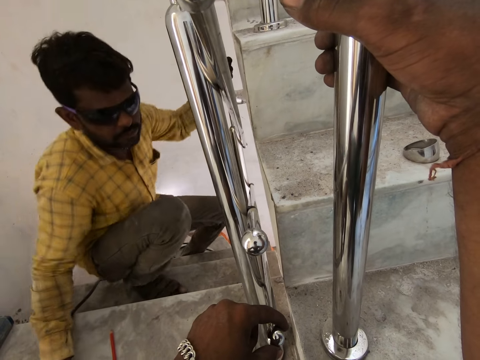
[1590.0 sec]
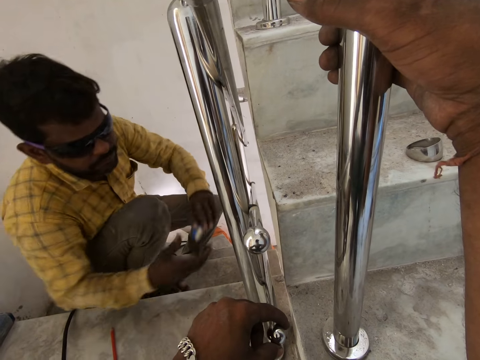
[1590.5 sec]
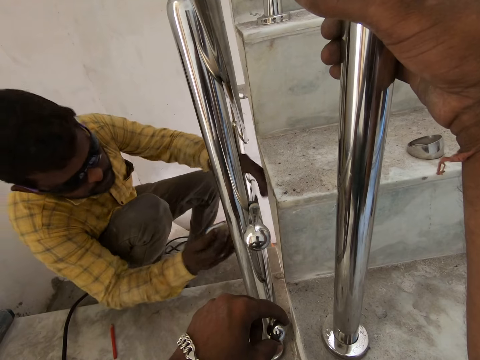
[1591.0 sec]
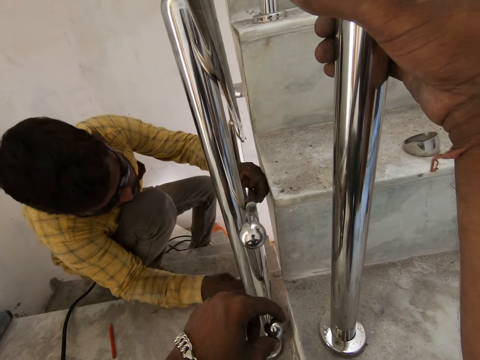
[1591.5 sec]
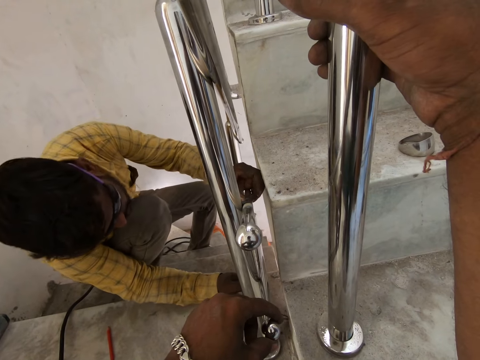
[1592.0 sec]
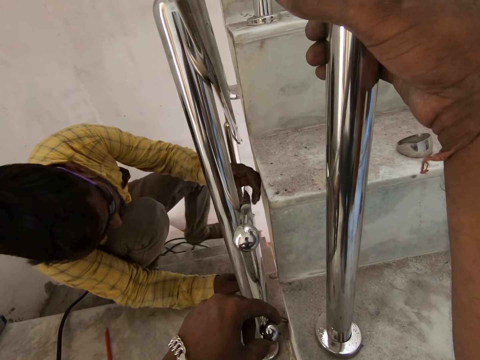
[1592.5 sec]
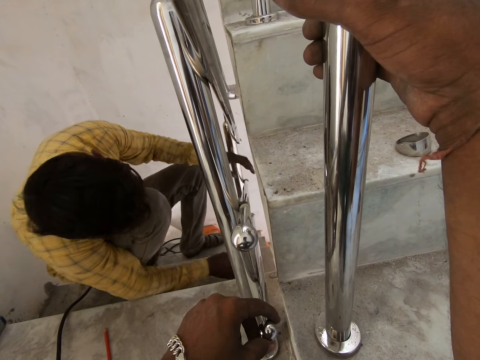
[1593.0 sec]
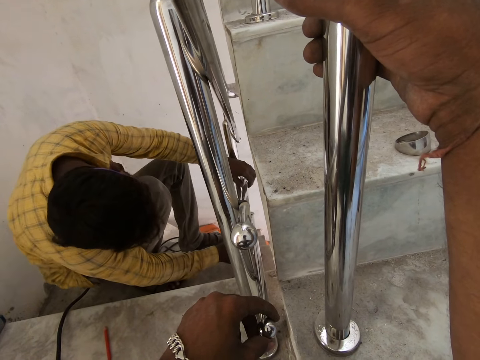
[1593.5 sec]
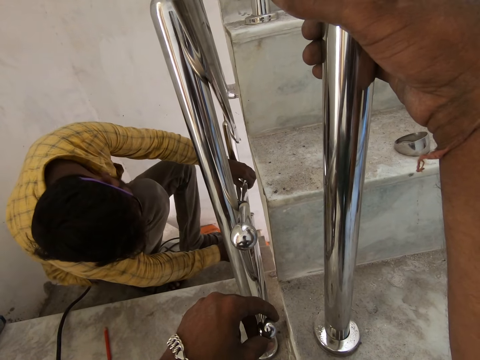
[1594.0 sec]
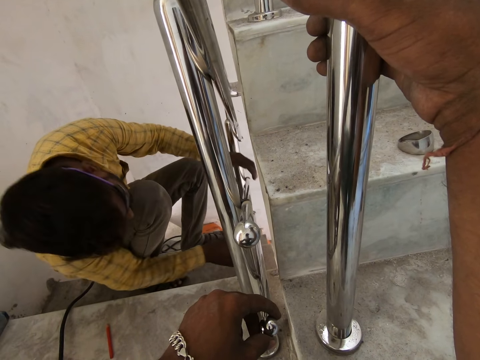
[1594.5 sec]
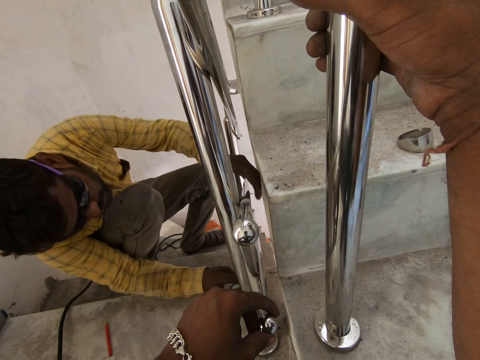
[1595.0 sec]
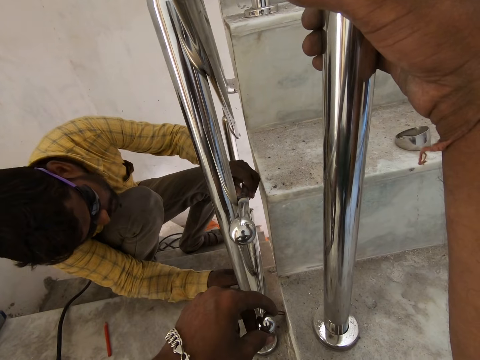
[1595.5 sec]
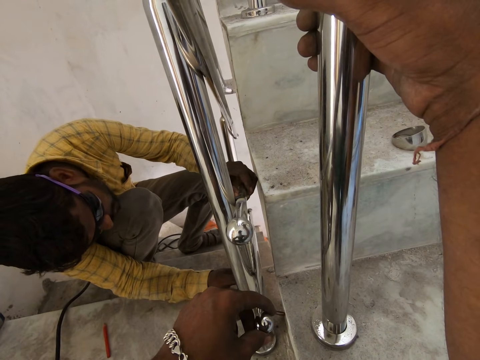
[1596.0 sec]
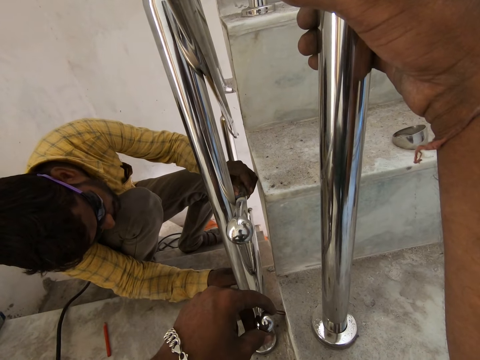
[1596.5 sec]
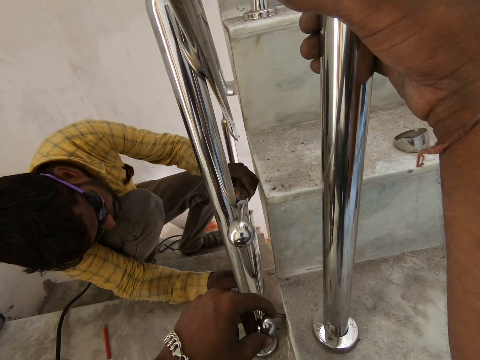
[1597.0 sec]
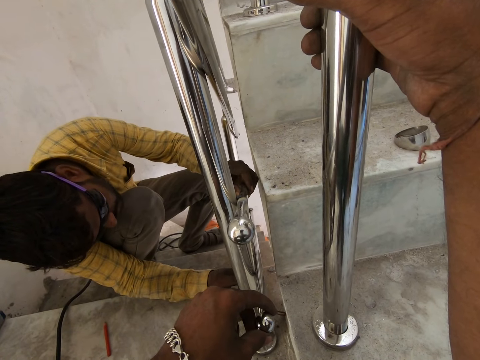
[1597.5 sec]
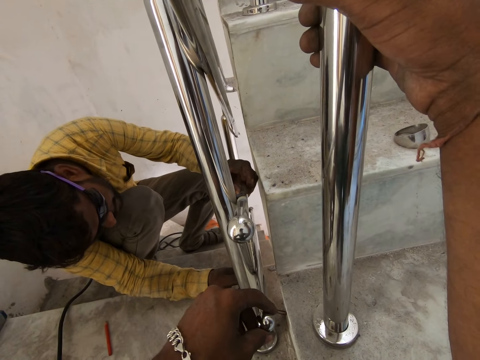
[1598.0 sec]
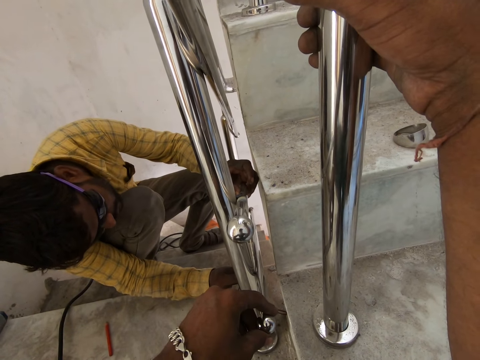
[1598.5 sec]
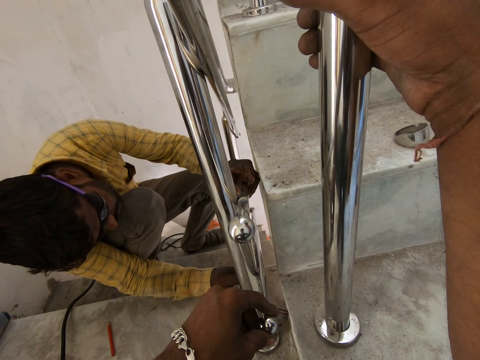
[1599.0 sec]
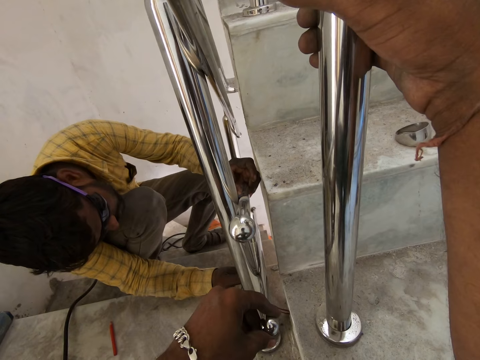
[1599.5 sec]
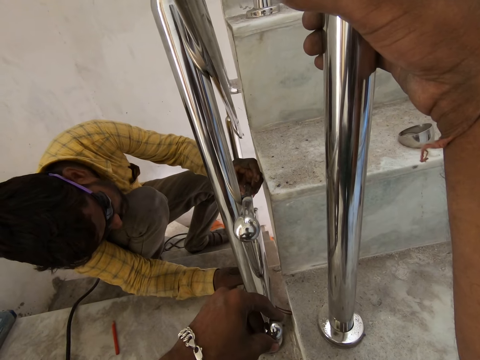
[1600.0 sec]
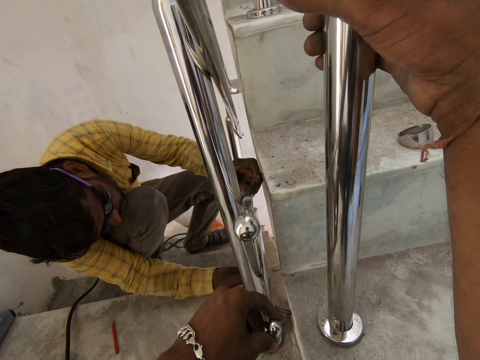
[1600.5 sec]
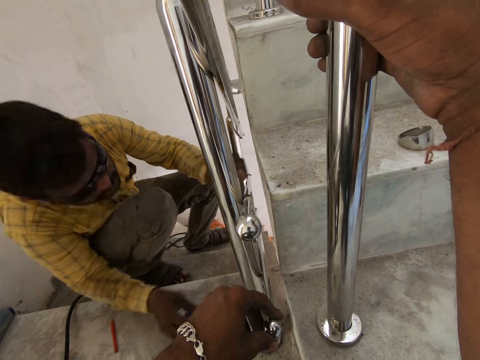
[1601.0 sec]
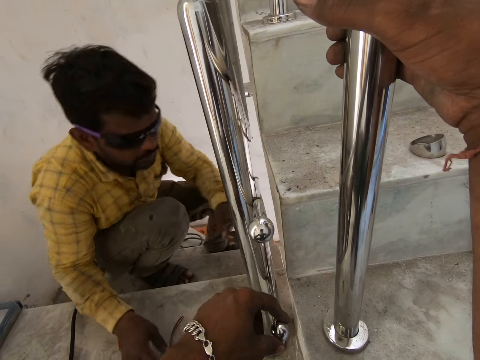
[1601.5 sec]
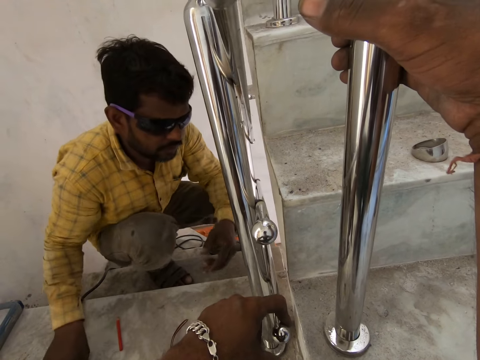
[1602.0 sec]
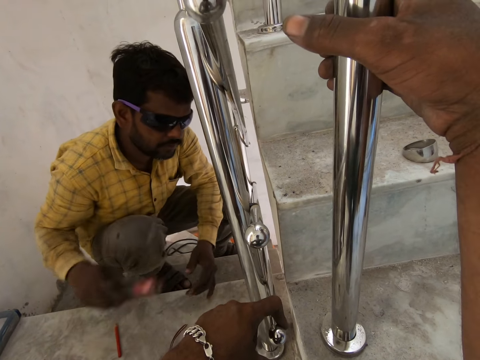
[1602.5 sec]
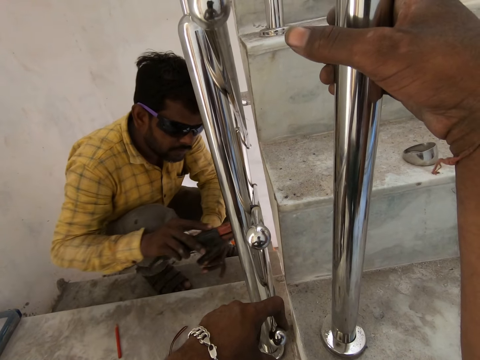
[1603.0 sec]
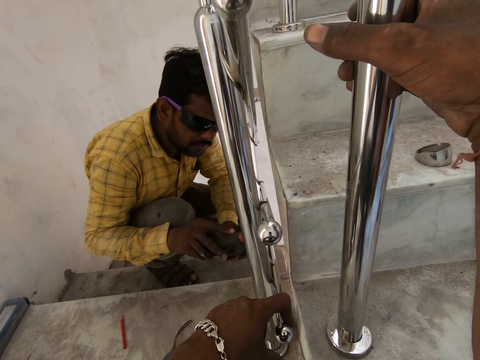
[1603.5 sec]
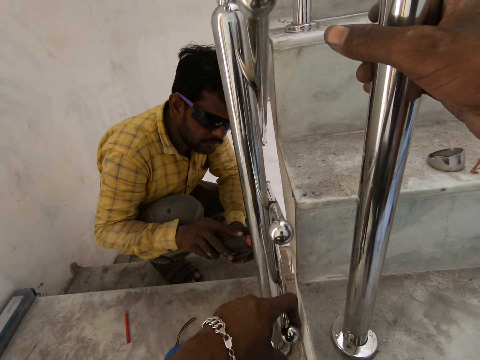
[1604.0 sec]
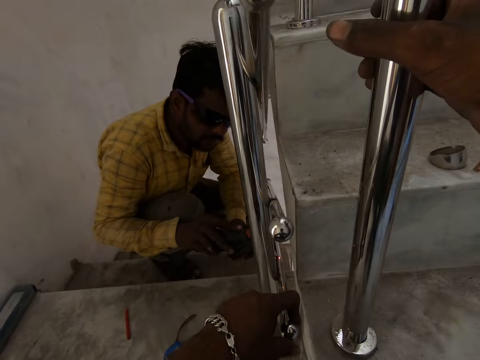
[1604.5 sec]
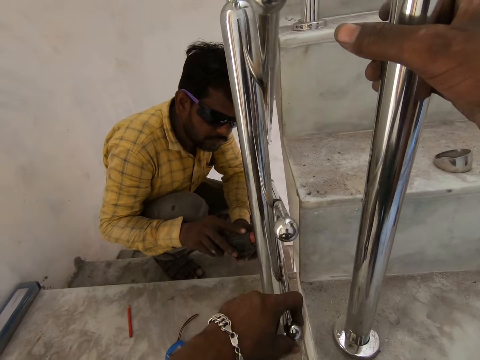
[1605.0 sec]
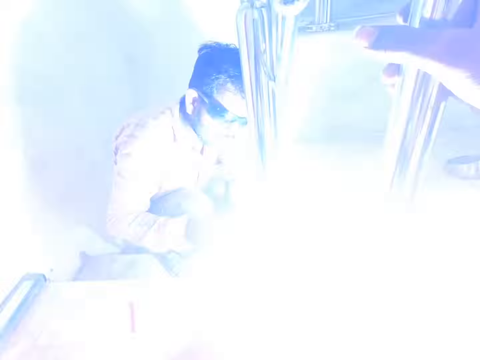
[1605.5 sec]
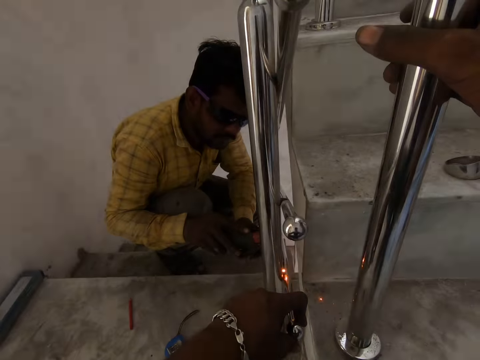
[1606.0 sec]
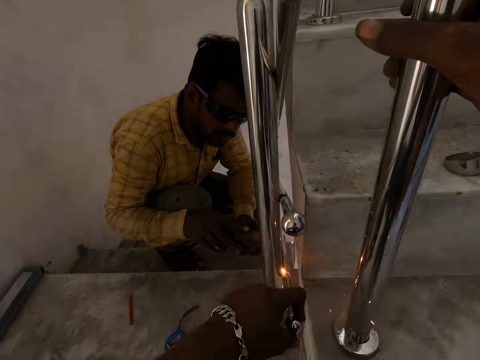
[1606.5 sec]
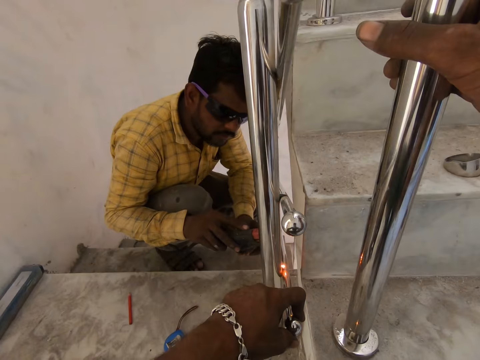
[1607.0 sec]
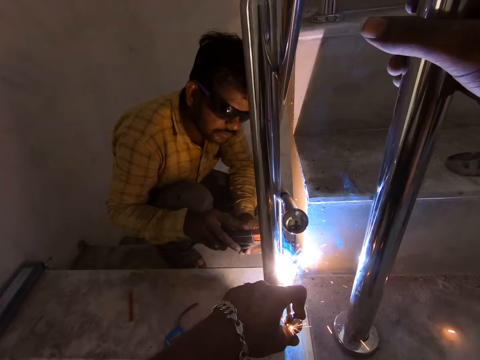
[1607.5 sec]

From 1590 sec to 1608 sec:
A man drops the welding electrode holder on the staircase landing with his right hand. The man passes the measuring tape or tape measure to his right hand. The camera wearer holds a metal bar onto the handle rail. The man measures the space between the steel tubes with the measuring tape in his right hand. The camera wearer interacts with the man. They converse with the man and hold the metal bar onto the handle rail. The man measures the handle rail. The man drops the tape measure. The camera wearer holds the metal bar onto the handle rail and converses with the man. The man picks up the electrode holder from the staircase landing with his right hand. The camera wearer holds the metal bar onto the handle rail and converses with the man. The man welds the steel tube to the newel post with the electrode holder in his right hand. The camera wearer holds the metal bar onto the handle rail.

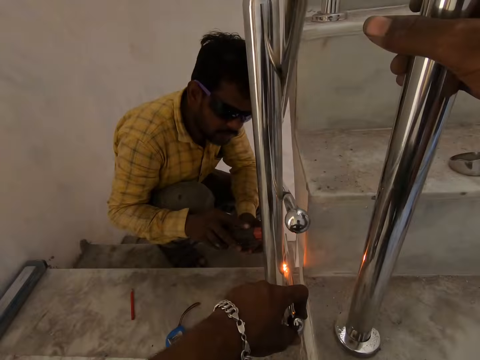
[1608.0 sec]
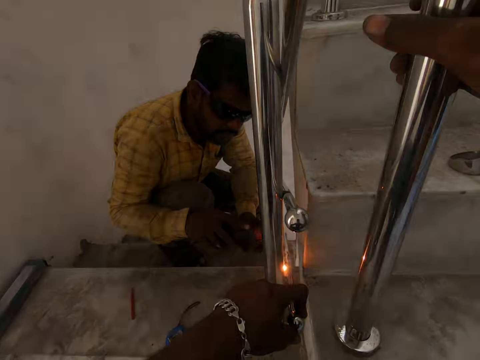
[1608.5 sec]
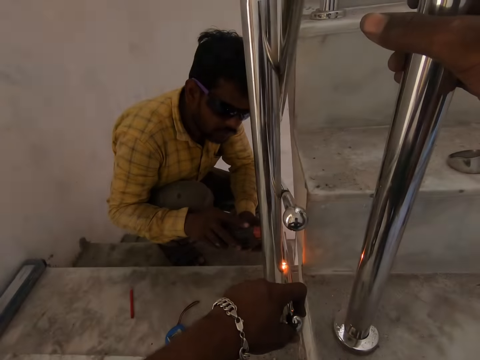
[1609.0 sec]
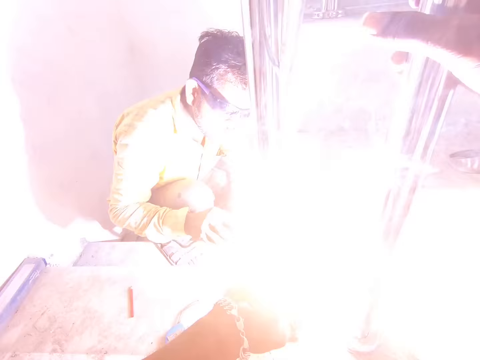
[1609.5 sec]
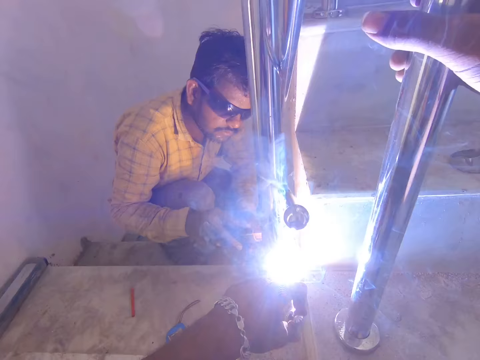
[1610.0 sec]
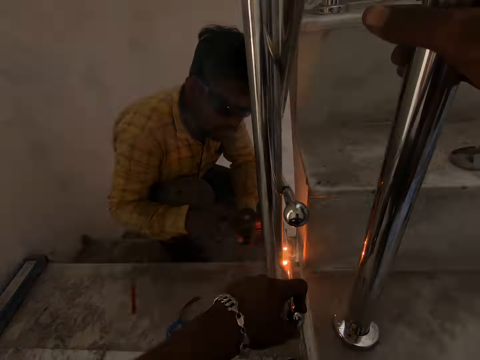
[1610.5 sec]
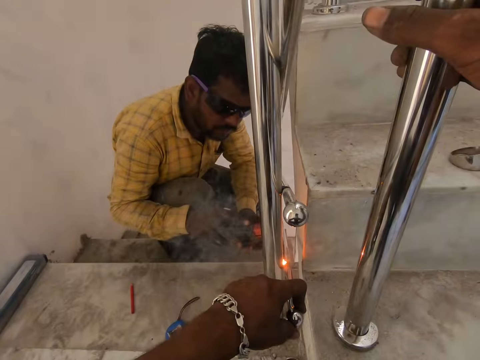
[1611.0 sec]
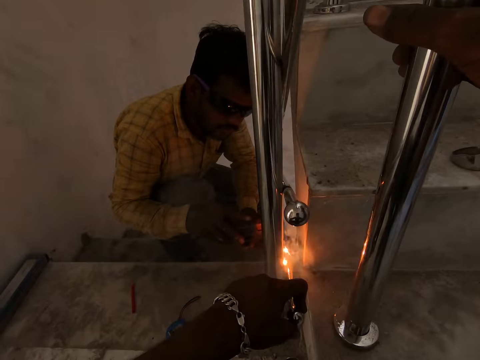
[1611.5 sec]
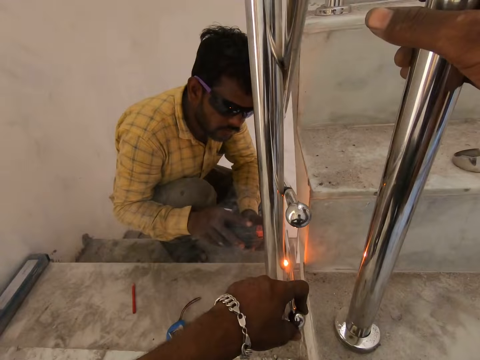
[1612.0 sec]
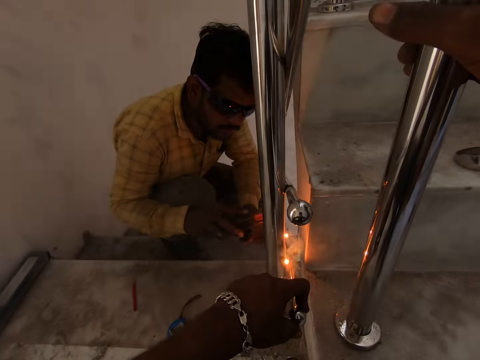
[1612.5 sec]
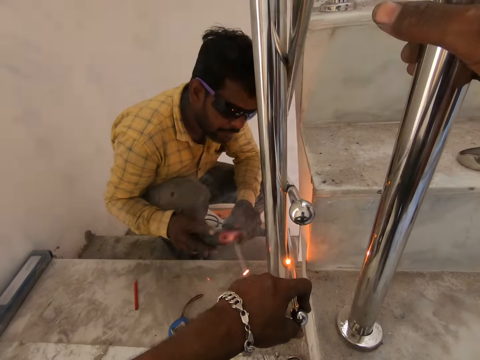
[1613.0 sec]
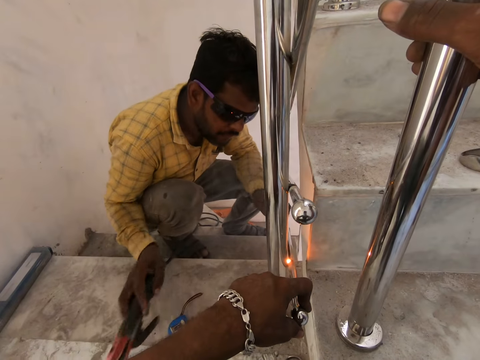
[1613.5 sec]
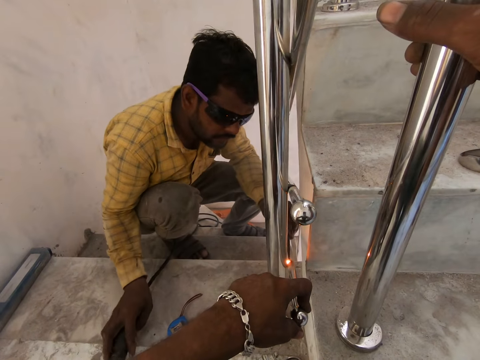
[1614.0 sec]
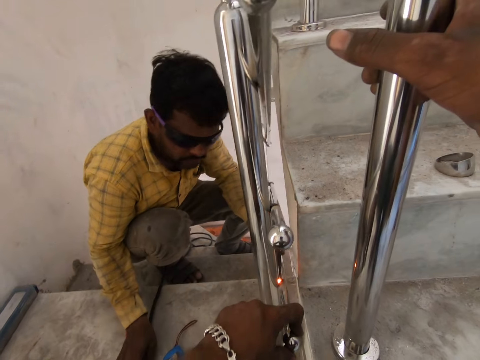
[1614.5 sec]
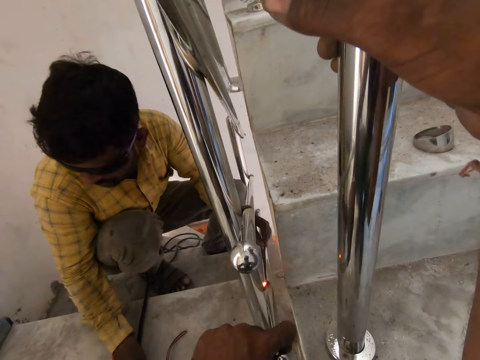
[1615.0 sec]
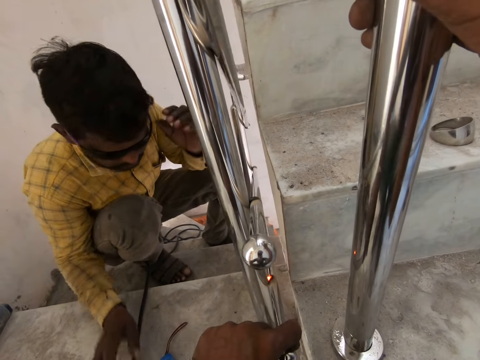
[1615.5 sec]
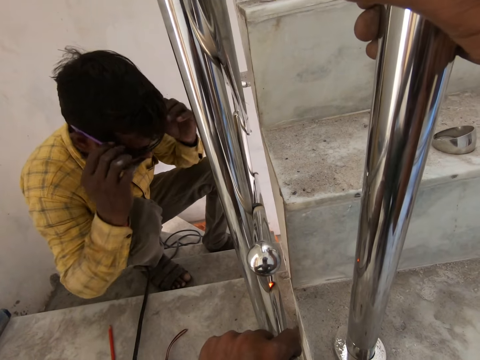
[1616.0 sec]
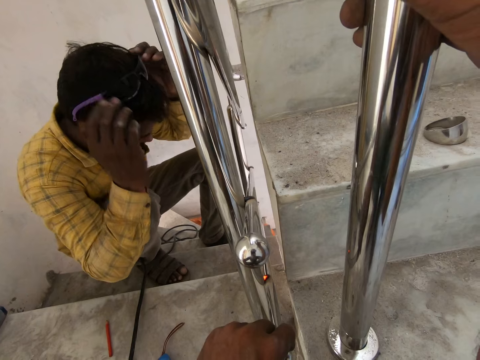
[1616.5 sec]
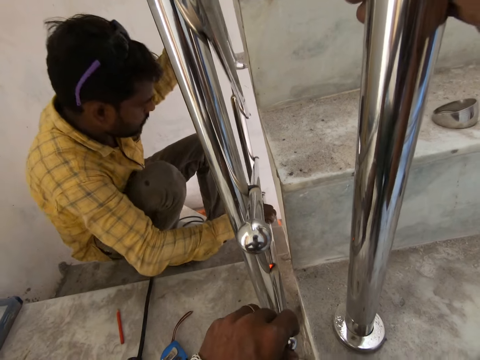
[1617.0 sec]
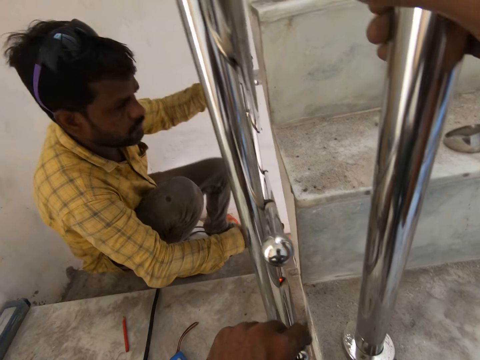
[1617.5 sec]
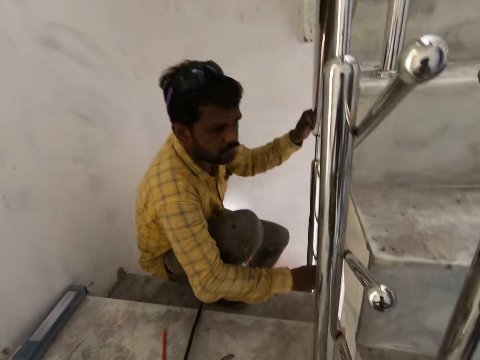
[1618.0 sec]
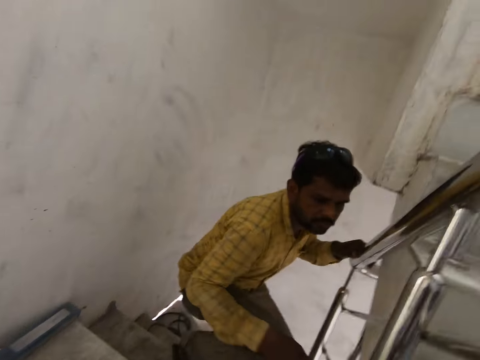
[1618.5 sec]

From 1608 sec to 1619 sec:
The camera wearer holds a metal bar onto the handle rail. A man drops the welding electrode holder on the staircase landing with his right hand. The camera wearer moves the welding goggles upwards and holds the metal bar onto the handle rail. The man pulls up the pair of safety spectacles from his face with both hands. The camera wearer stands up.
